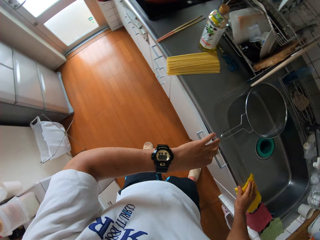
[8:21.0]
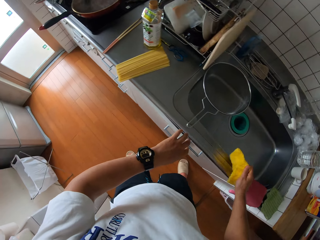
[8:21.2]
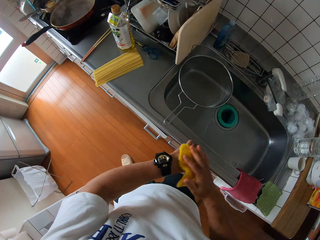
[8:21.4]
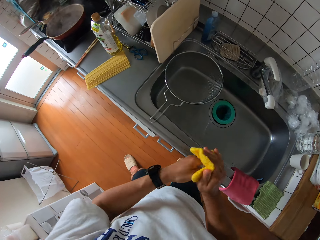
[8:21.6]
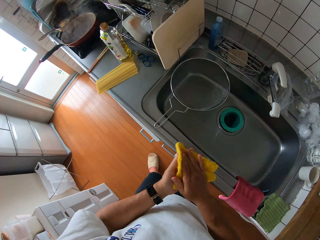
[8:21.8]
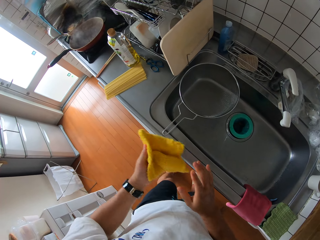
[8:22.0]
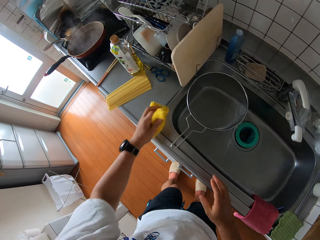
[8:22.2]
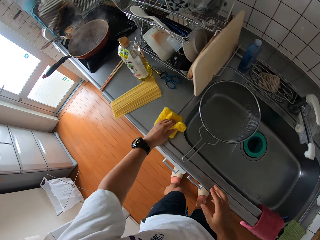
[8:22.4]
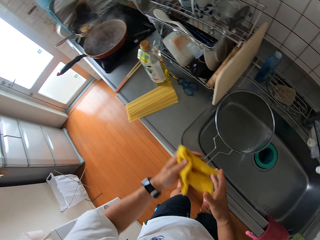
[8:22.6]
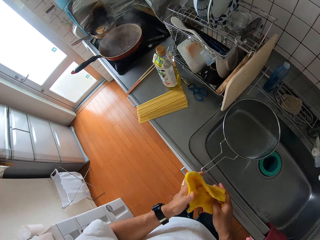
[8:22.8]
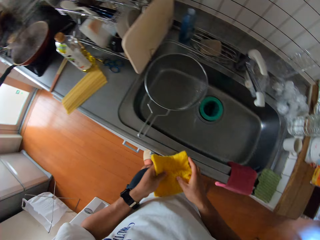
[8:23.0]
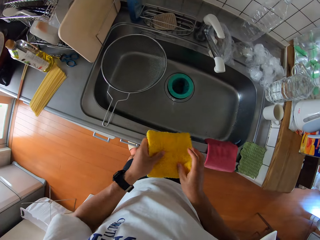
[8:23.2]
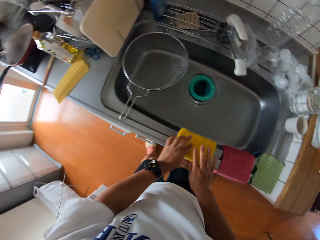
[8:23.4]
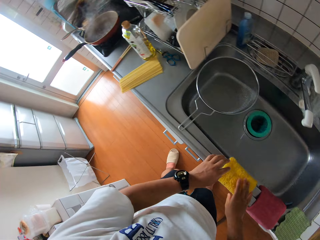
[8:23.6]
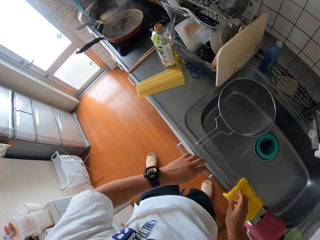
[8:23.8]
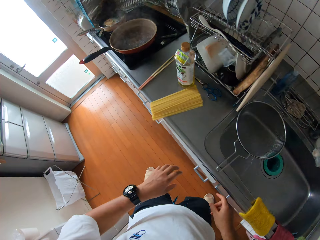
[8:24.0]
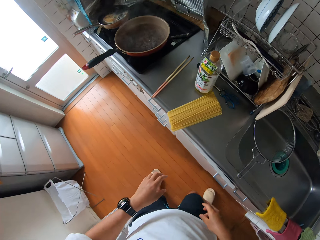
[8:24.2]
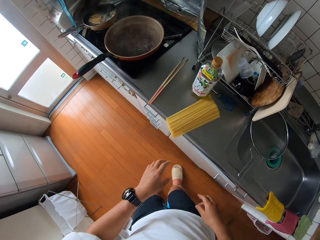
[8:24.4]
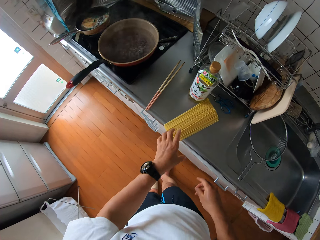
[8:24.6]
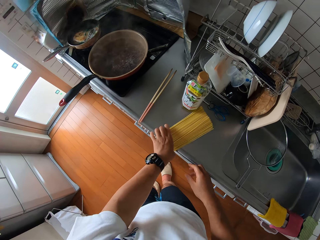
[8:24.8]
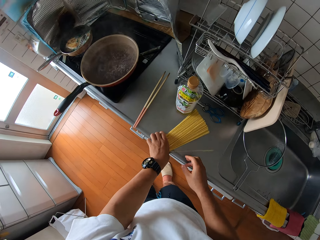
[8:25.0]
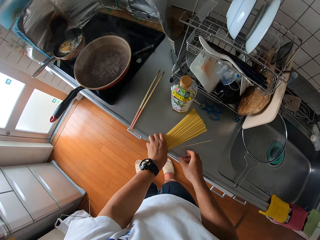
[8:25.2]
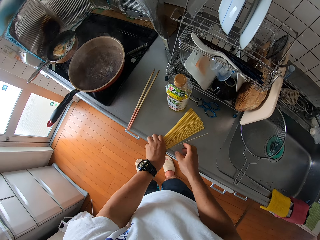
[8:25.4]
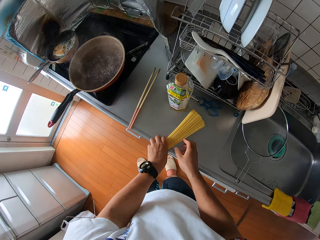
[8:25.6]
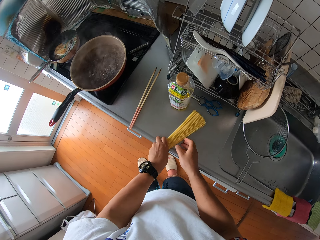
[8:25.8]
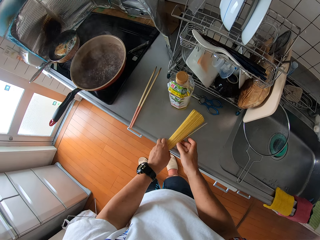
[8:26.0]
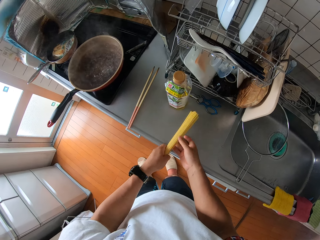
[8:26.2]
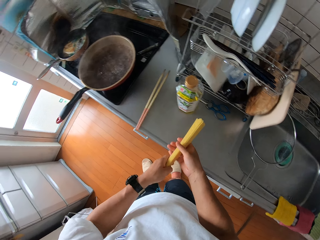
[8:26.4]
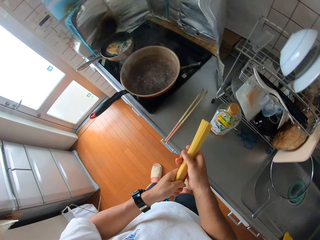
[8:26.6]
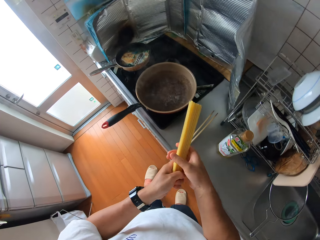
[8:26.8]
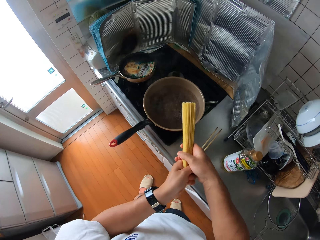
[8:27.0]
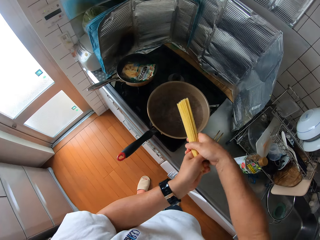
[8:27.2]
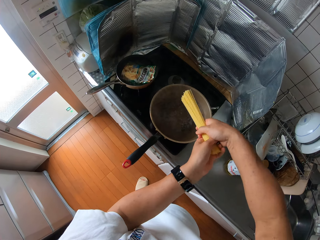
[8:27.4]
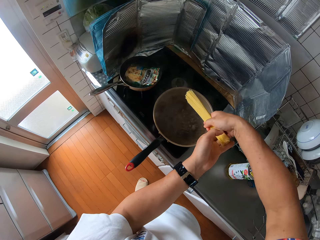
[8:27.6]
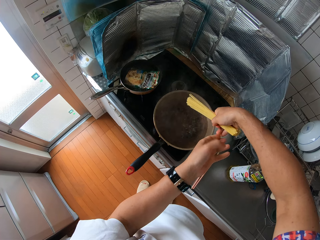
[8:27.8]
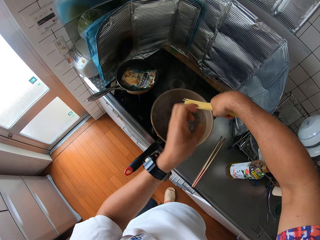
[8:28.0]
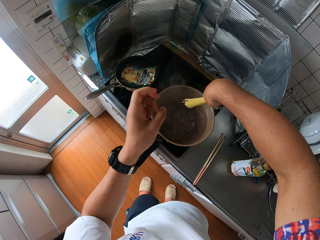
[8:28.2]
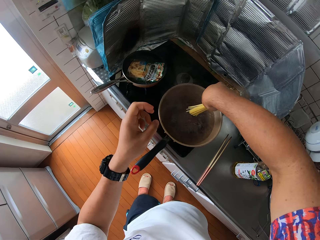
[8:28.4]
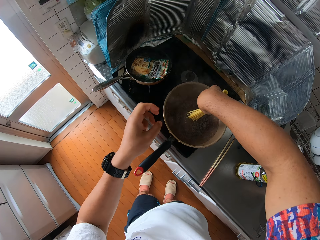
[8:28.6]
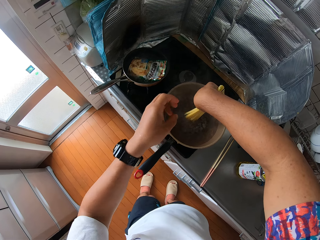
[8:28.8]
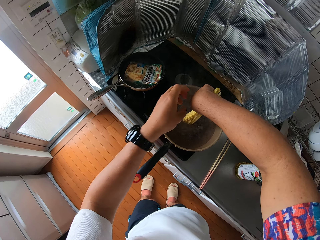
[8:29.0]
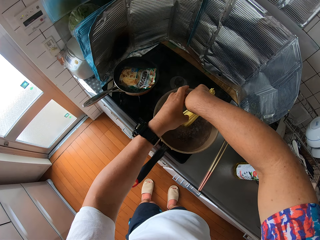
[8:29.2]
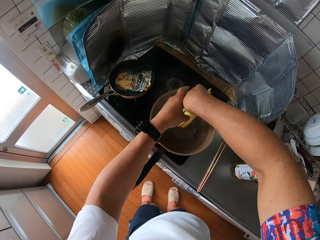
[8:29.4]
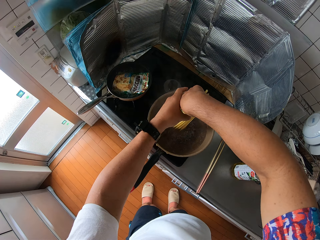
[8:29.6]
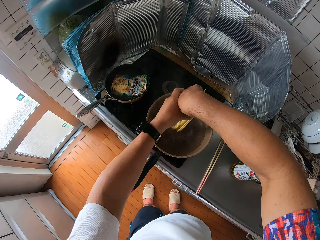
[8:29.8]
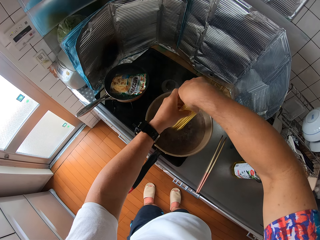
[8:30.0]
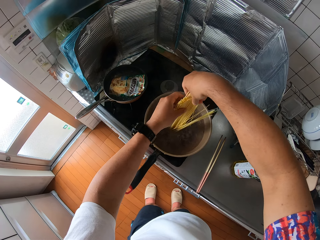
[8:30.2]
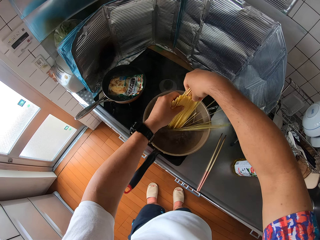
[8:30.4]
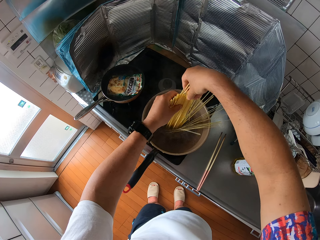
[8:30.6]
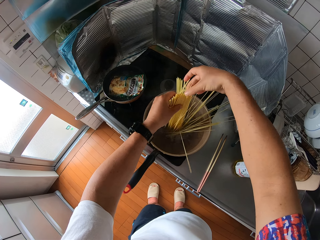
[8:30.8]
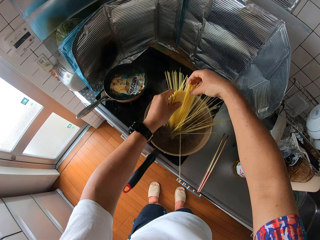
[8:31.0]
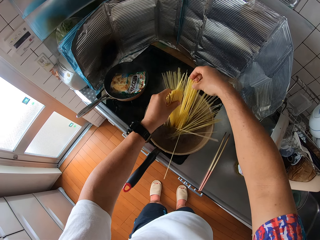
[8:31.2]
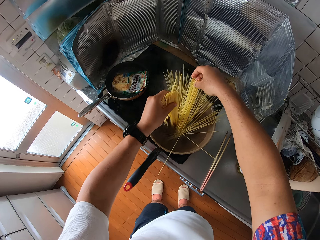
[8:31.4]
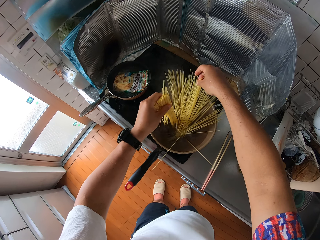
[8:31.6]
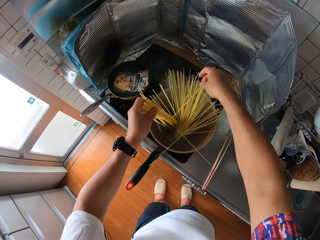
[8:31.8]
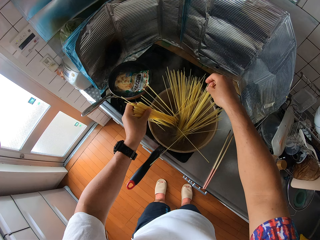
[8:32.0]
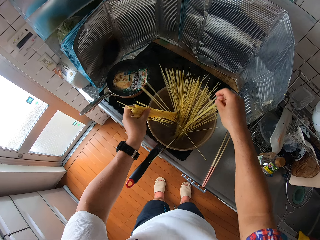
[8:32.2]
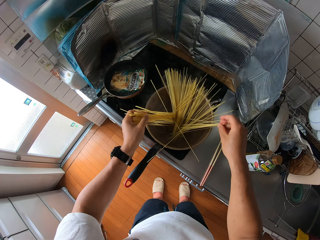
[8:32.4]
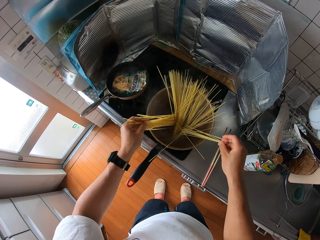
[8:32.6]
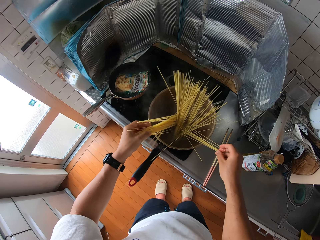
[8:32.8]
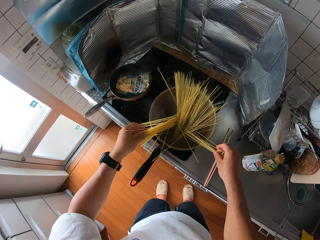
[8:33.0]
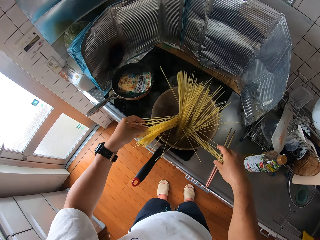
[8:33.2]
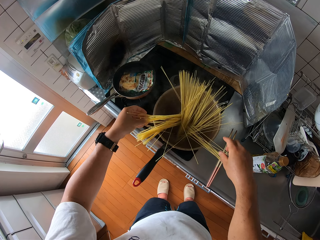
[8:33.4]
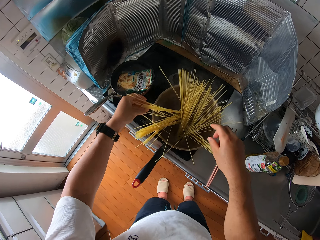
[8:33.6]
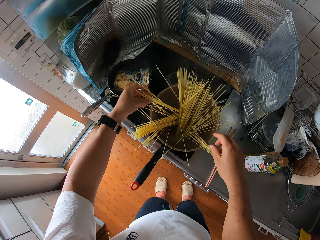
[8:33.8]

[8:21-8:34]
The camera wearer picks up the piece of cloth or wipe from the sink with his right hand. He wipes his hands with the cloth. He wipes water on the sink with the cloth in his left hand. He spreads the cloth on the sink. He puts down the wipe. He picks up the sticks of spaghetti from the table with his left hand. He places the sticks of spaghetti into the frying pan on the cooker, in the boiling water. He spreads the spaghetti in the frying pan with both his hands.

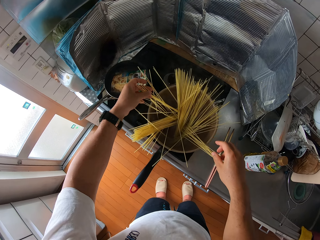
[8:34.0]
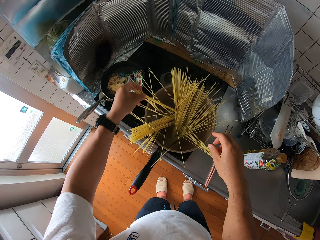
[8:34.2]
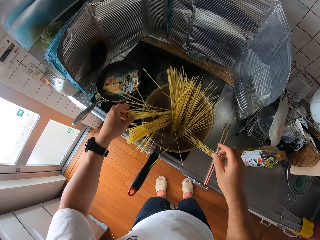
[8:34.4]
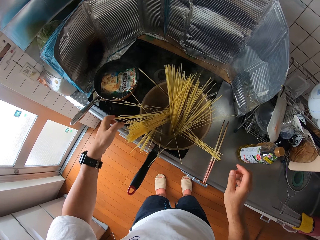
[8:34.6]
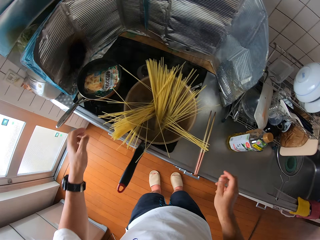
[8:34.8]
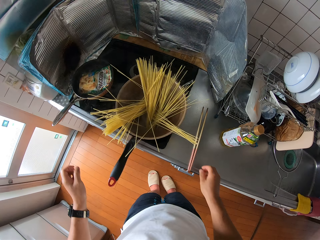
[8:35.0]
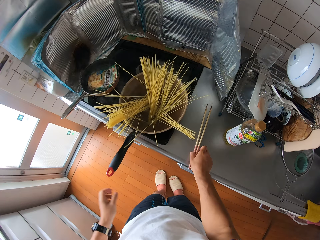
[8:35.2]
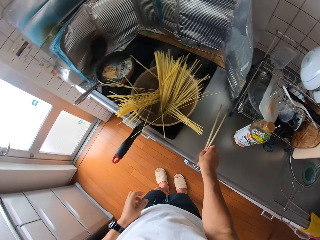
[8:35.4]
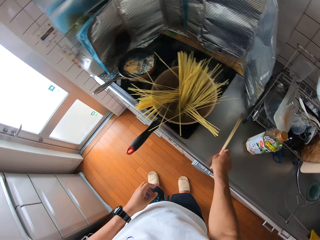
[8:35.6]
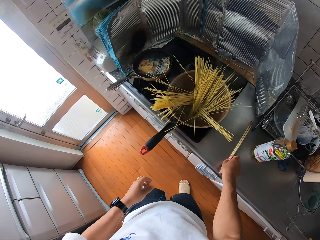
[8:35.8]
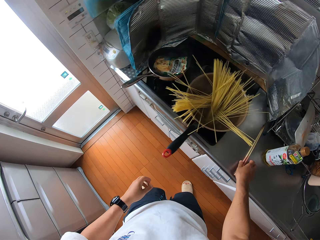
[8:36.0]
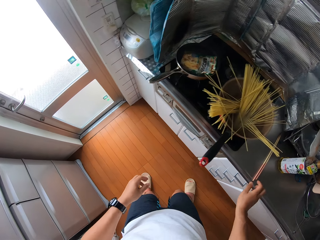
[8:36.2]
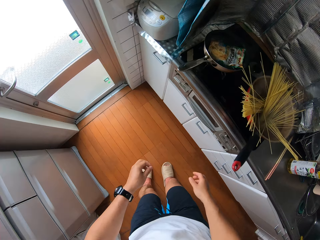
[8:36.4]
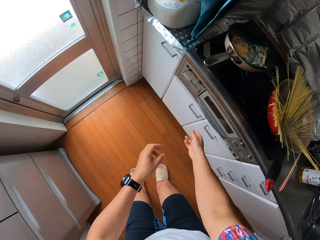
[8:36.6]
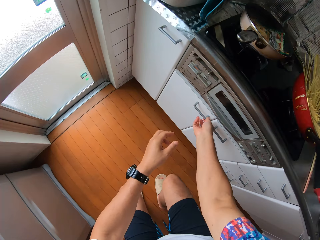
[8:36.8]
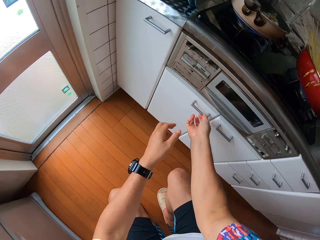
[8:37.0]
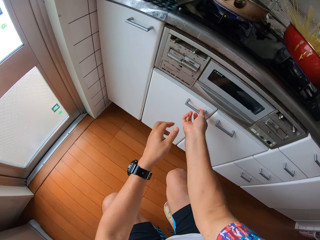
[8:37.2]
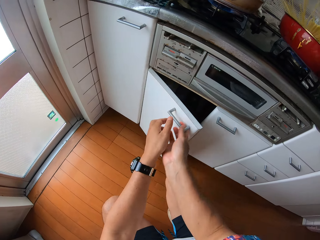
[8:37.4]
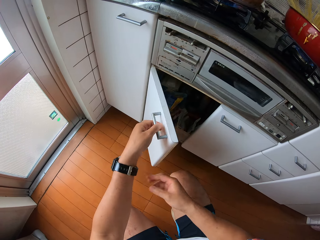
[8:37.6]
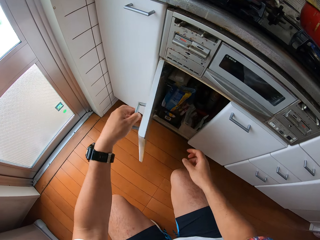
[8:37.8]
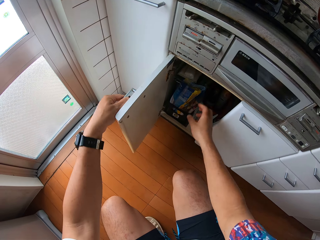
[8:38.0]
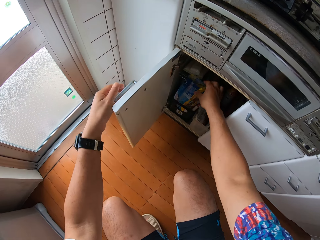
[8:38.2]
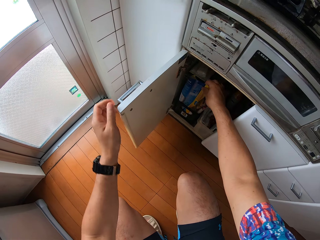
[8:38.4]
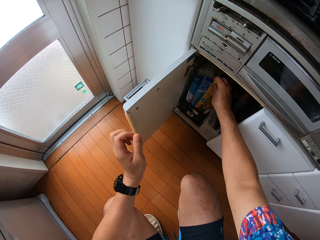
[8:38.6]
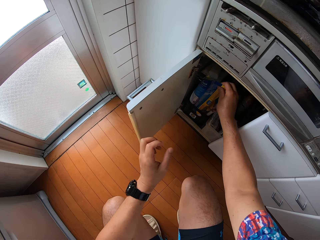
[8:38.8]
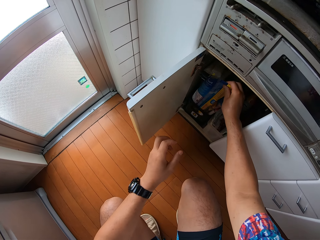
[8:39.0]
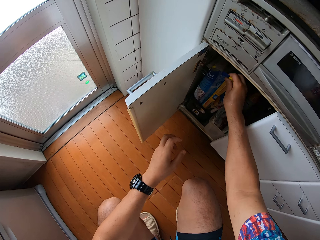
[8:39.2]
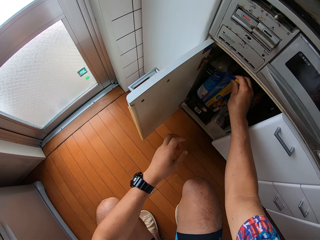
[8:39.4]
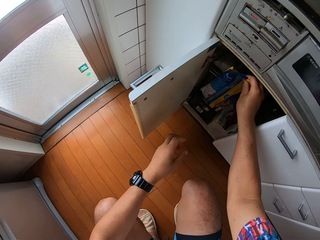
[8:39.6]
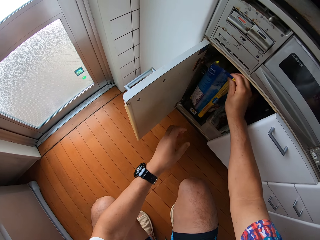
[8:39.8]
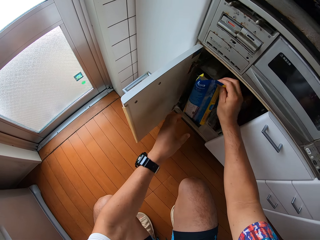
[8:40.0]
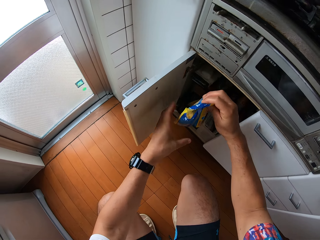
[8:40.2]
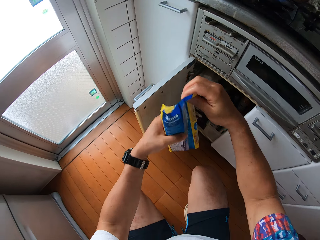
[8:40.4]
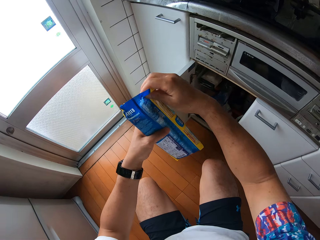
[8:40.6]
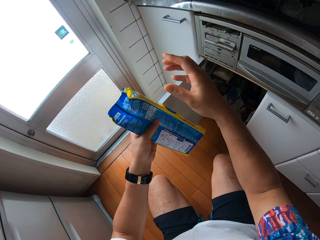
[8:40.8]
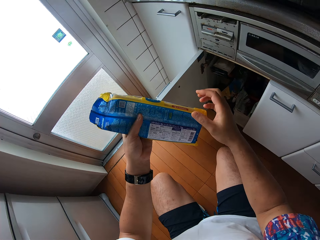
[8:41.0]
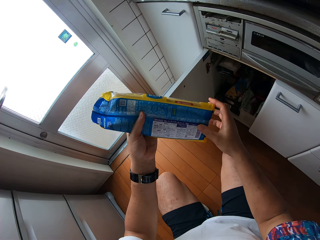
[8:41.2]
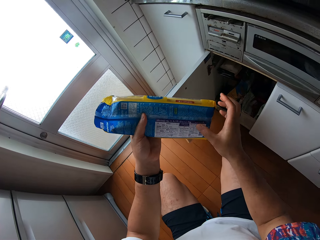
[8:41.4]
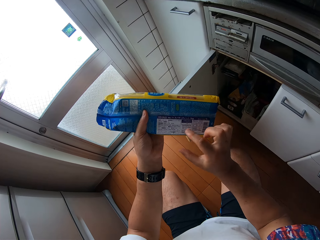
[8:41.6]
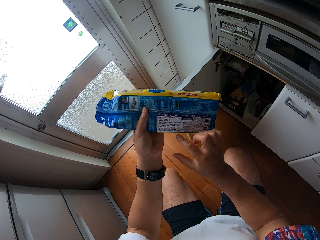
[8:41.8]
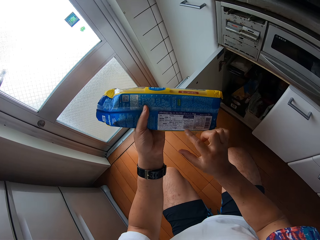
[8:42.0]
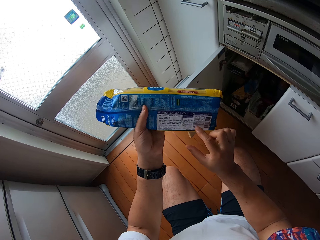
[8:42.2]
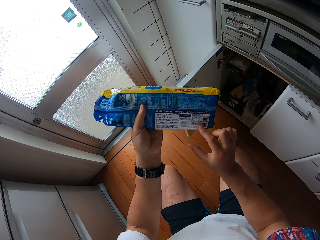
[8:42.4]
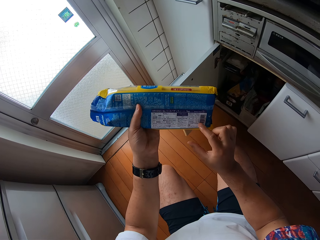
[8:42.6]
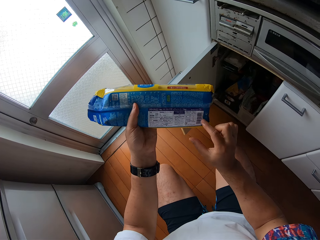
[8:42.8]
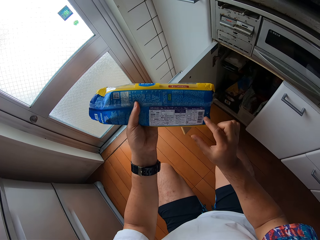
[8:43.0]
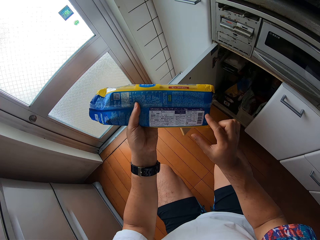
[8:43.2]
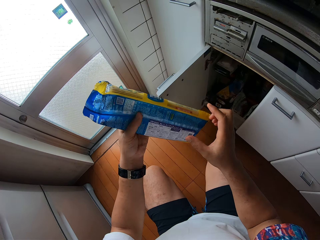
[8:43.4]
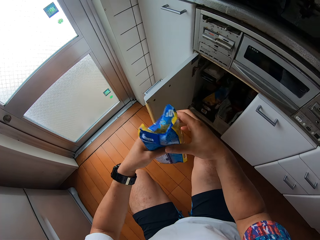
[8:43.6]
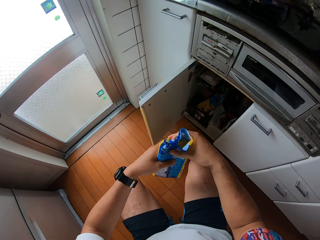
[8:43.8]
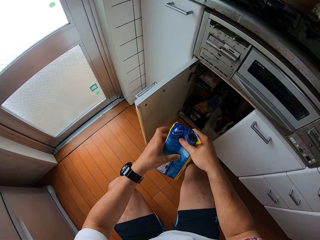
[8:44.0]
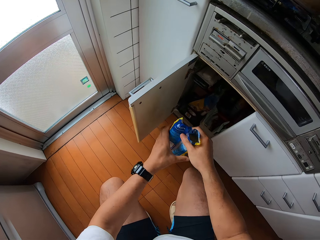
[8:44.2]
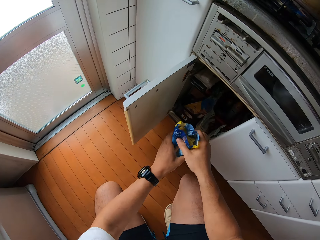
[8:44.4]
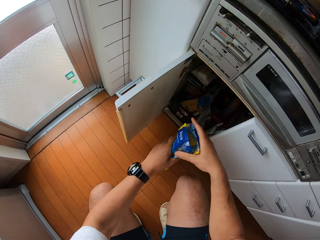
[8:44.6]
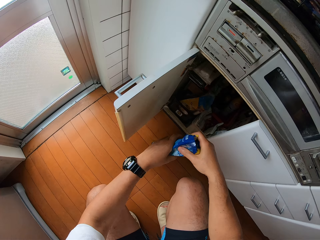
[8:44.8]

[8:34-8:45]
The camera wearer picks up the chopsticks from the table with his right hand. He opens the left side of the cabinet with his right hand. He takes the pack of spaghetti or pasta packet from the cabinet with his right hand. He reads the instruction on the pasta packet.
